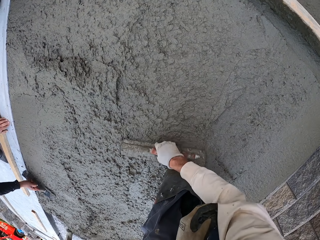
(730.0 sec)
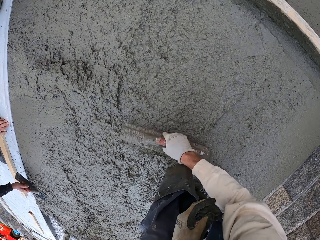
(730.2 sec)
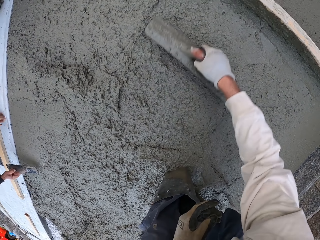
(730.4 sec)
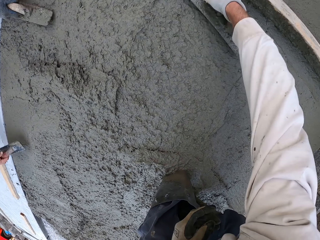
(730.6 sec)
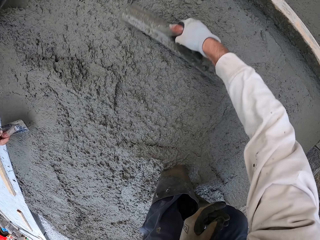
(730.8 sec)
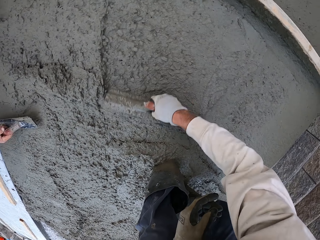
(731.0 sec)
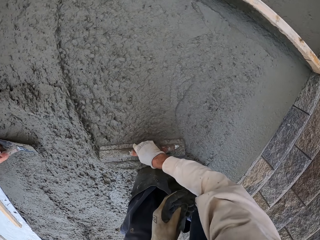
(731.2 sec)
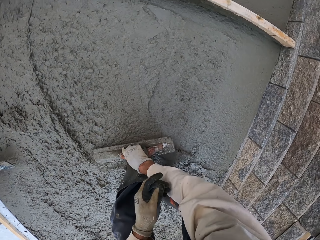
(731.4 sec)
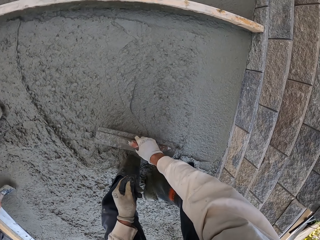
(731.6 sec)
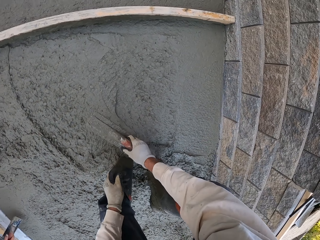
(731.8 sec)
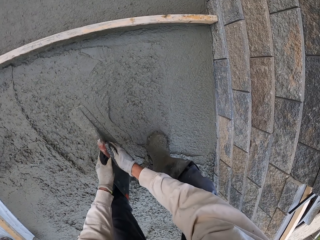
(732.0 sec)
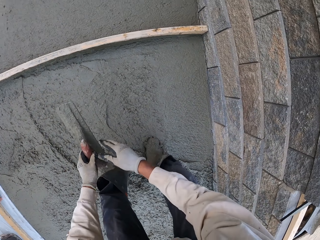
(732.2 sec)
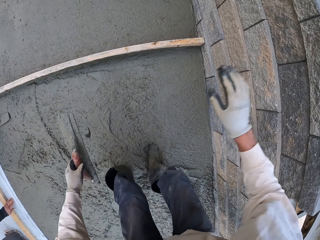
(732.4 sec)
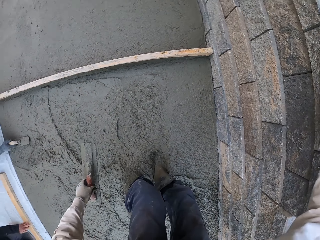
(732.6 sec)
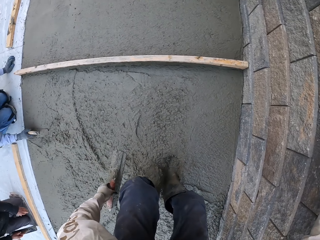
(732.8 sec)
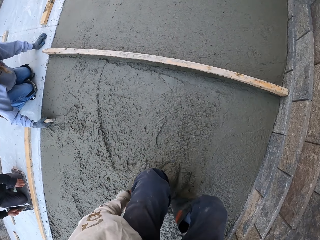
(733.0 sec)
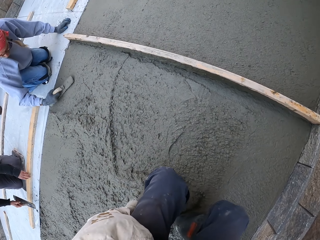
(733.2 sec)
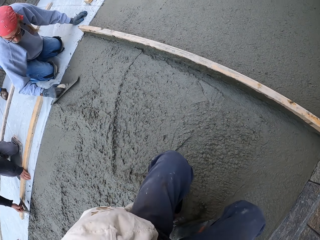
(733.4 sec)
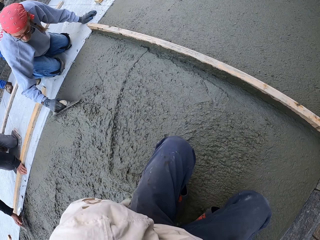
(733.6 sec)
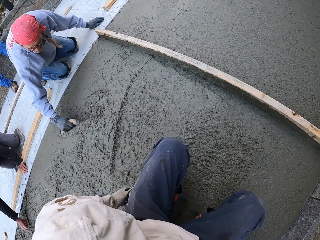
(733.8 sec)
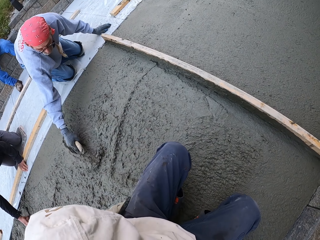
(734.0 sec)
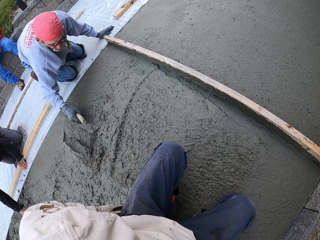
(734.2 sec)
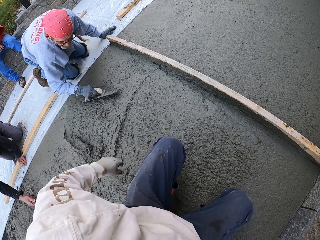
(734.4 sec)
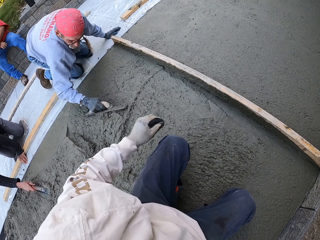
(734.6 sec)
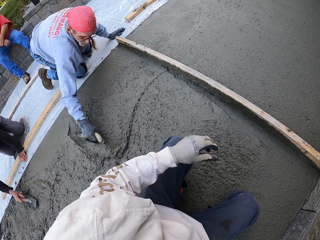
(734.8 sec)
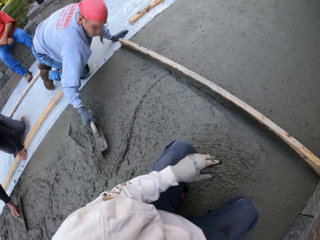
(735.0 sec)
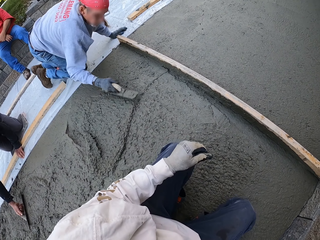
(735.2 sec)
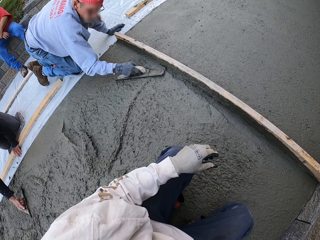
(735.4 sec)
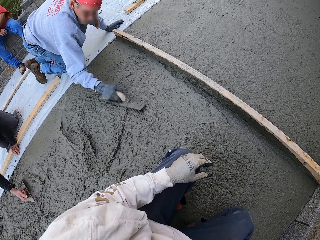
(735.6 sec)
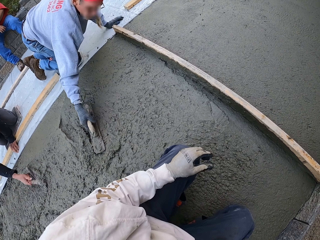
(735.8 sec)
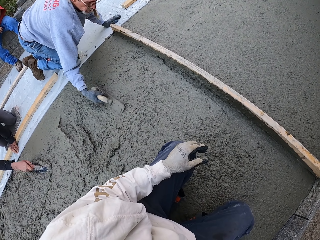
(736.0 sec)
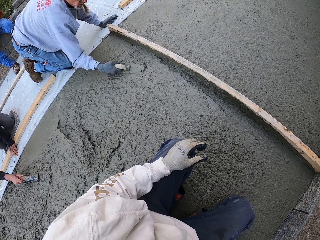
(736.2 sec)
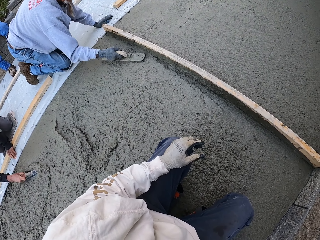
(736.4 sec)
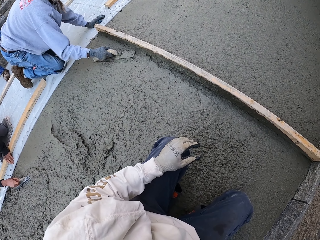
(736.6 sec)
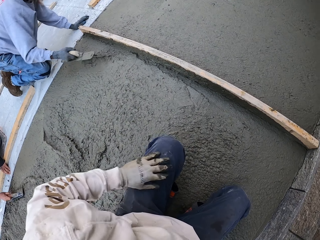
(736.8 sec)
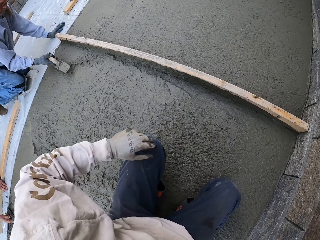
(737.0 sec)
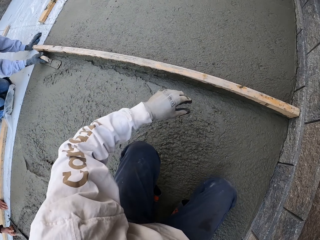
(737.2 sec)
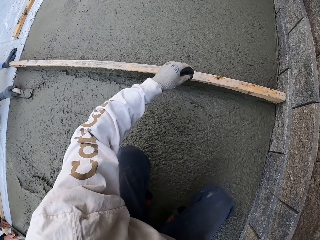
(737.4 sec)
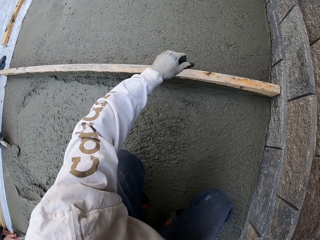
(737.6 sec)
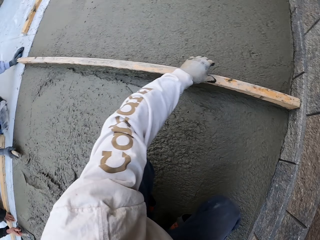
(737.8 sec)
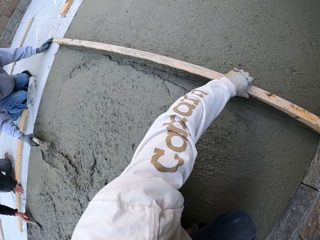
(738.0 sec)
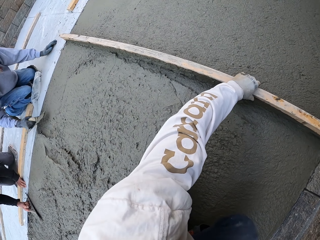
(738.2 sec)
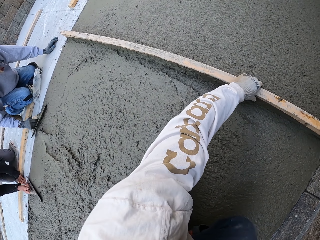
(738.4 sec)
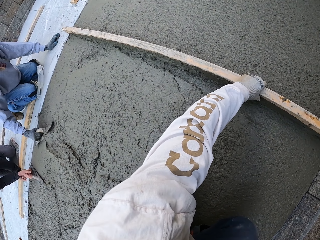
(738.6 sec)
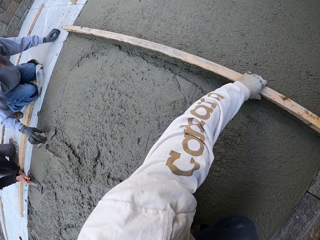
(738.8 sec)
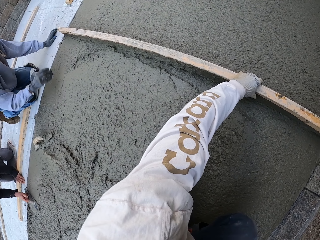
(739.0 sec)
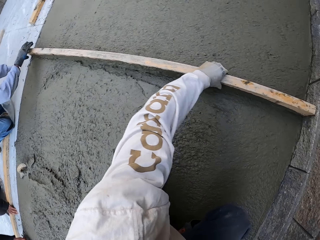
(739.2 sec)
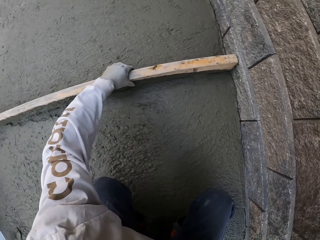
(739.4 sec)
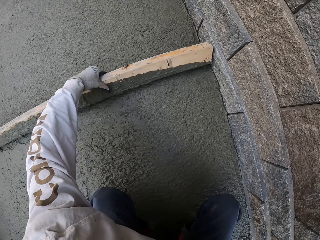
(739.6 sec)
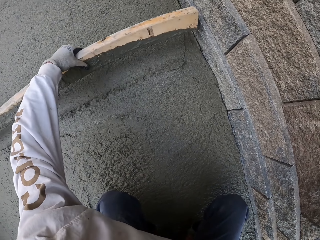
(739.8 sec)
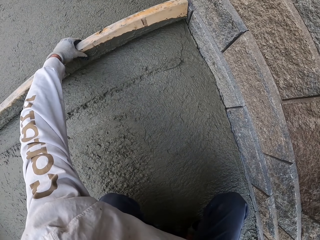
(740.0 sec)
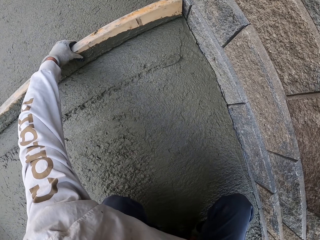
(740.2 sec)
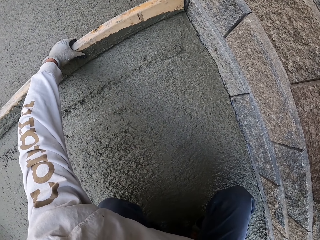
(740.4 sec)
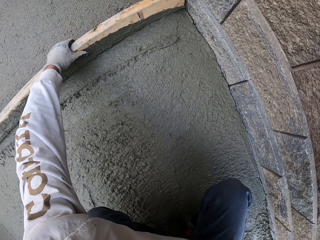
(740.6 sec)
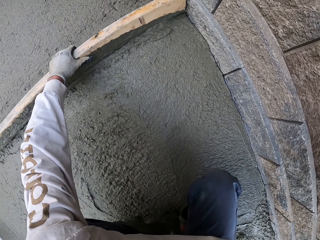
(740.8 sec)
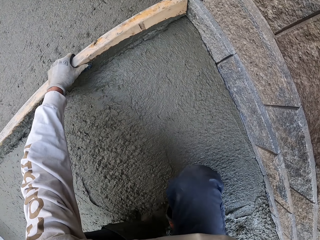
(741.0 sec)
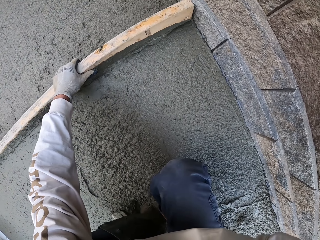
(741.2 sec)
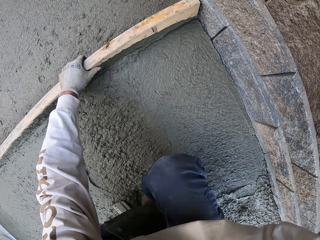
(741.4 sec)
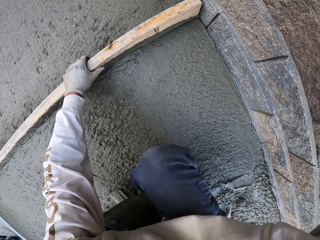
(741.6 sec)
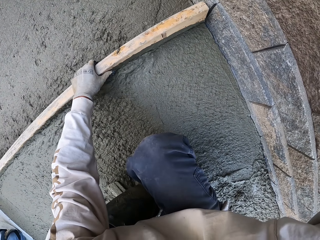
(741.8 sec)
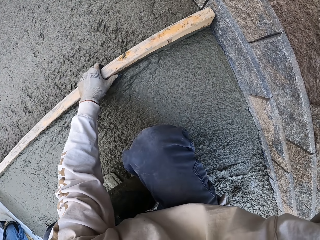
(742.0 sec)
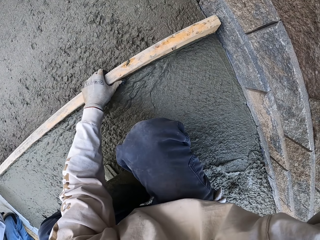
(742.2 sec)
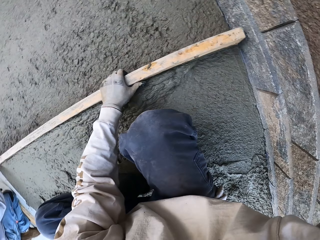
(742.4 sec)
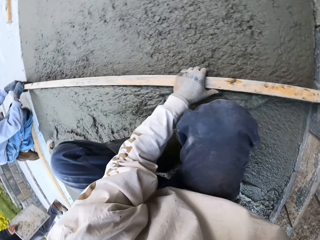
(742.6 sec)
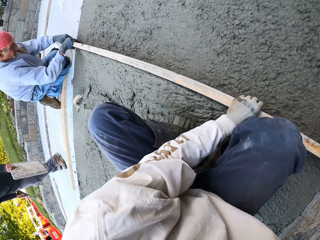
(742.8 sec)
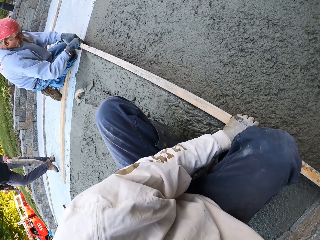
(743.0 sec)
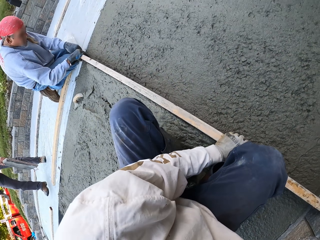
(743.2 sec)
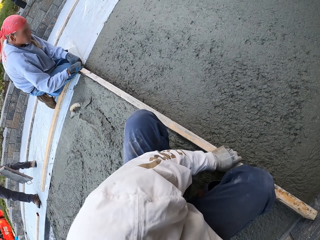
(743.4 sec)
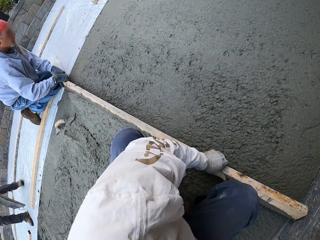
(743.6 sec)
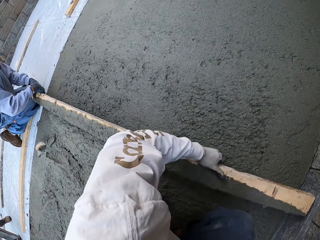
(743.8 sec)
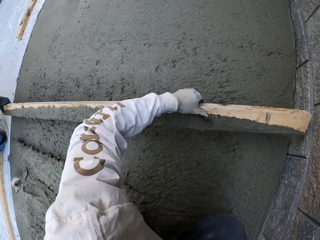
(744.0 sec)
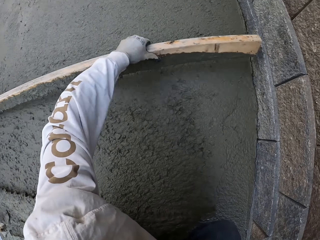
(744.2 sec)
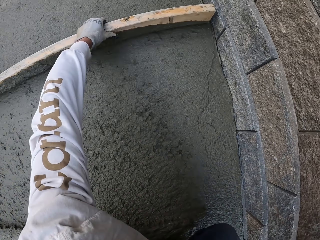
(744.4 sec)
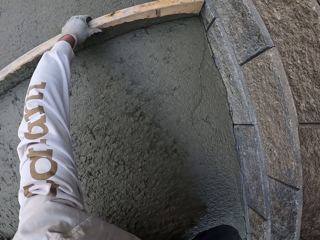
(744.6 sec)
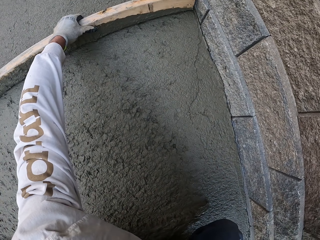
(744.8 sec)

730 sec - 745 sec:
A man levels the concrete with a masonry trowel. The camera wearer holds a piece of wood. The man puts the midget trowel down. The camera wearer levels the concrete with the piece of wood and flattens the floor. The man flattens the floor. The camera wearer looks around.

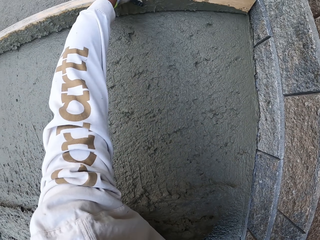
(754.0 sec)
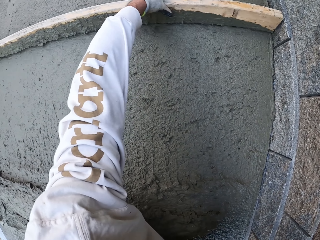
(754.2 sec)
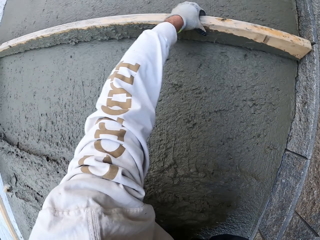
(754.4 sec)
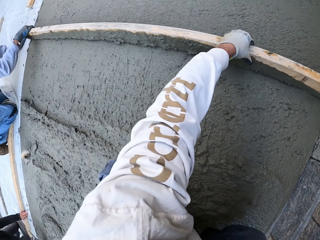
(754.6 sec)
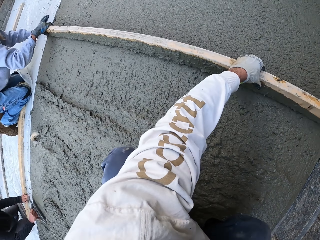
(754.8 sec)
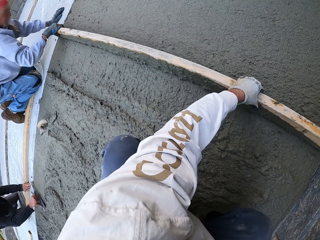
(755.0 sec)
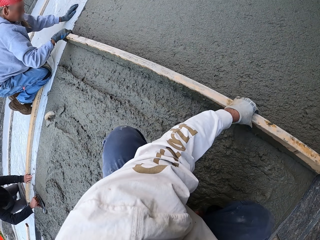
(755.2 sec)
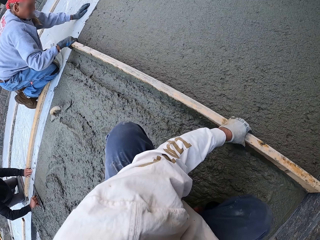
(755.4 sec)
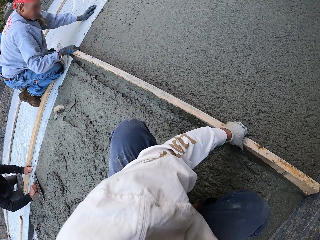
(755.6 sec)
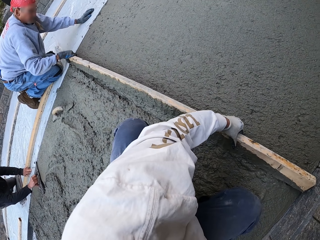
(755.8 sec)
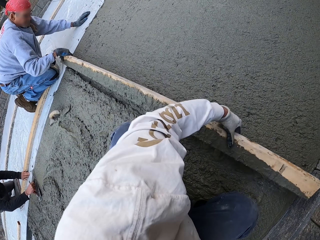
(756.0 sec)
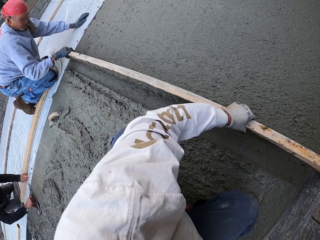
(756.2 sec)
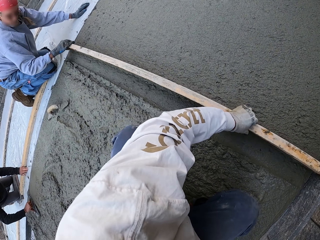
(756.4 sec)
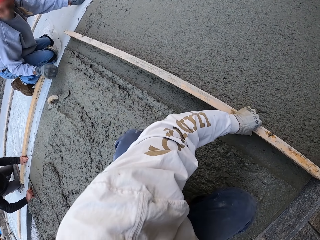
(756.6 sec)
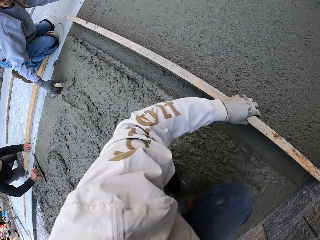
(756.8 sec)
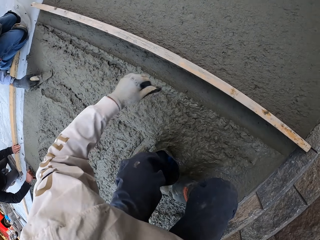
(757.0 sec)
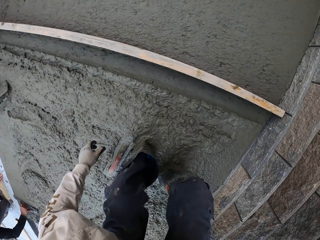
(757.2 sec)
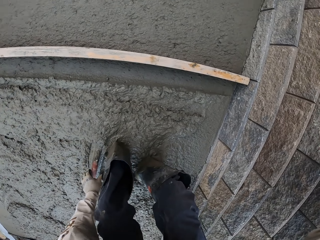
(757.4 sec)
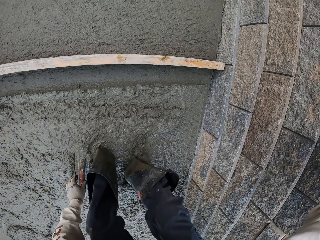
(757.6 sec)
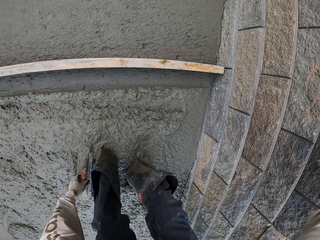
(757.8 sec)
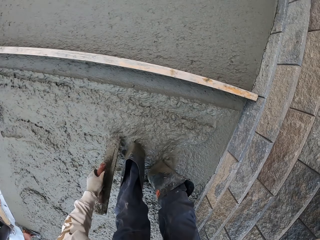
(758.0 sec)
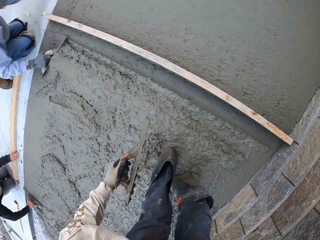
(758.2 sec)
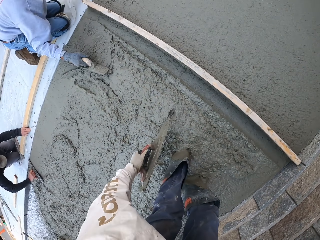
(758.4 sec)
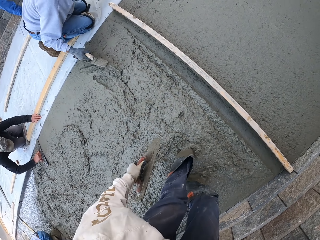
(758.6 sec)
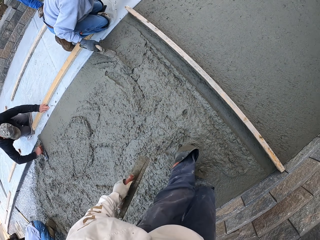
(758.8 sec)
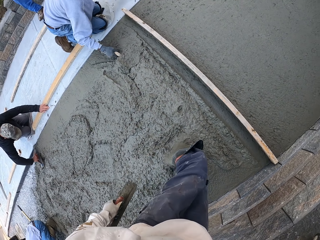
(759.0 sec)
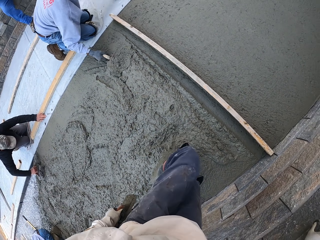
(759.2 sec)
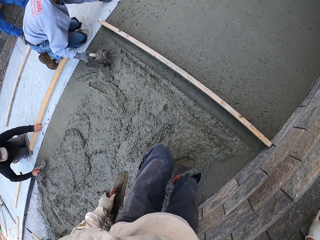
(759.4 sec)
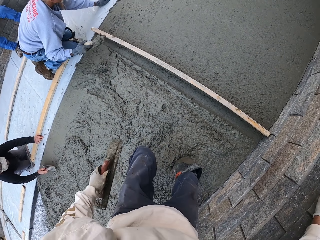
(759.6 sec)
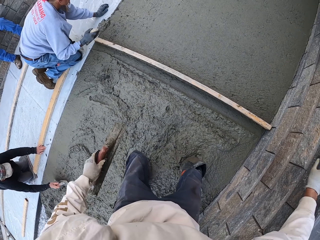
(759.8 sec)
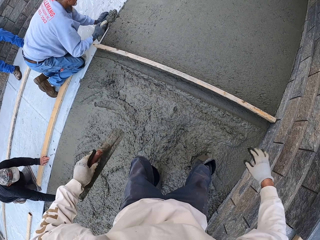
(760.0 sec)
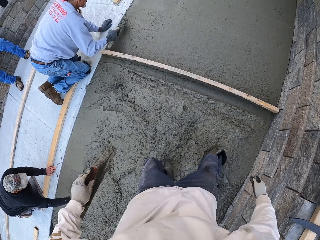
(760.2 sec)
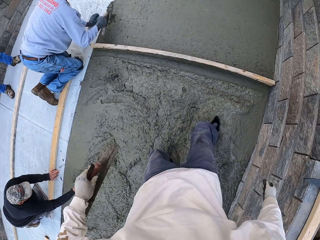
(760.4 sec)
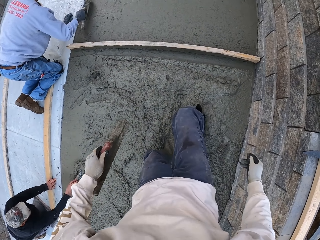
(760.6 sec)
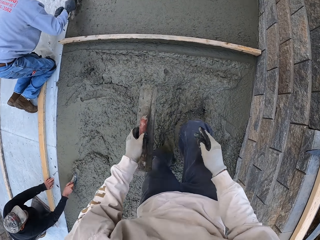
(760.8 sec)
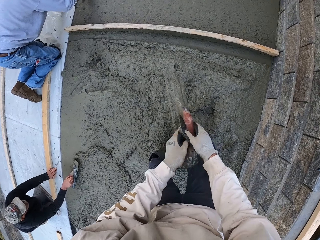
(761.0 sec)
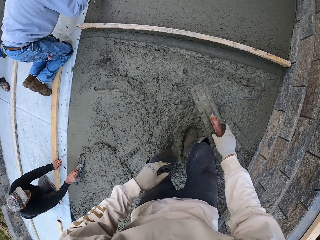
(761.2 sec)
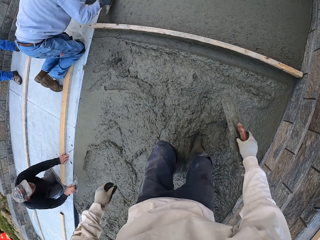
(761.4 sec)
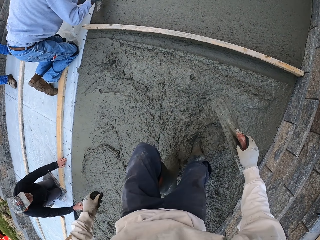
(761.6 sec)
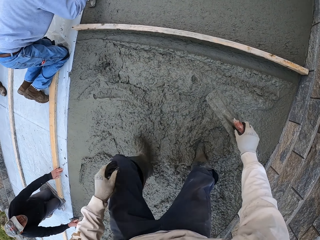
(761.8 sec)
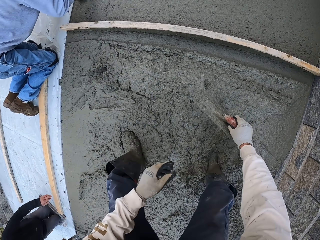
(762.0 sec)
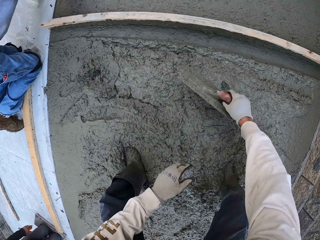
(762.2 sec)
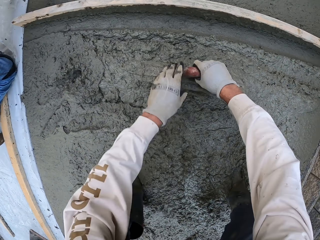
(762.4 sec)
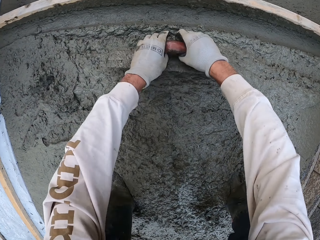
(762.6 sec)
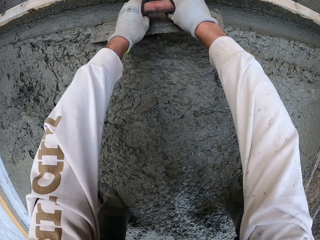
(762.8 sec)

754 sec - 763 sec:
The camera wearer flattens the floor. A man flattens the floor. Another man flattens the floor. The camera wearer looks around. The first man puts the wood down and picks up the midget trowel. The camera wearer puts the wood down and picks up the midget trowel. The other man flattens the floor. The first man flattens the floor. The camera wearer looks around. The other man flattens the floor. The first man scoops the concrete.
